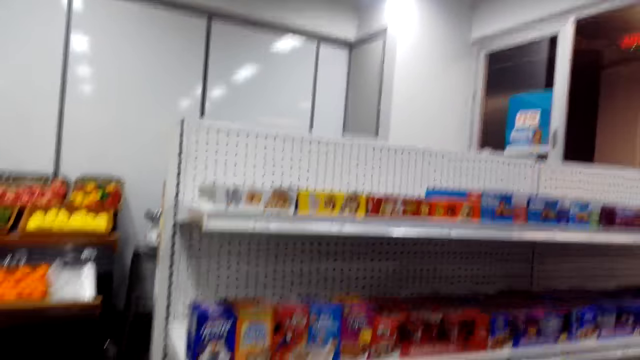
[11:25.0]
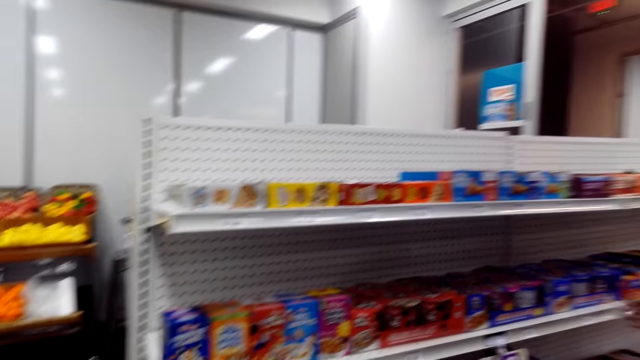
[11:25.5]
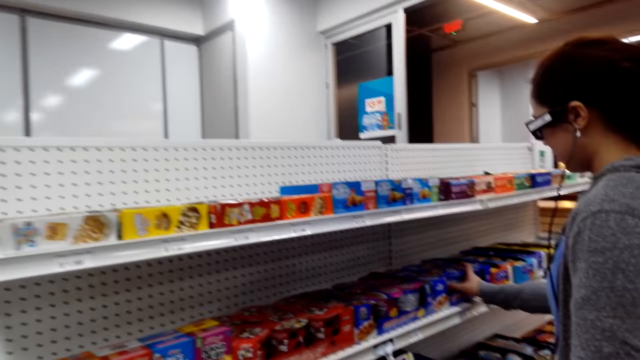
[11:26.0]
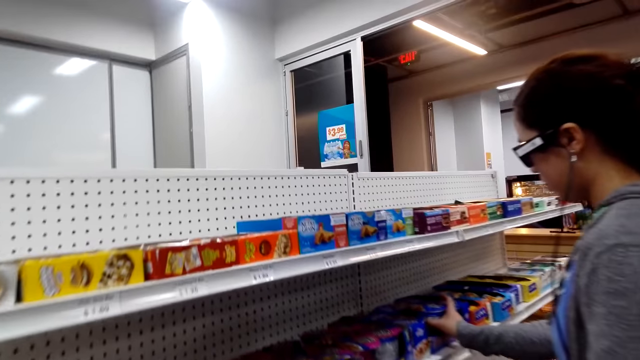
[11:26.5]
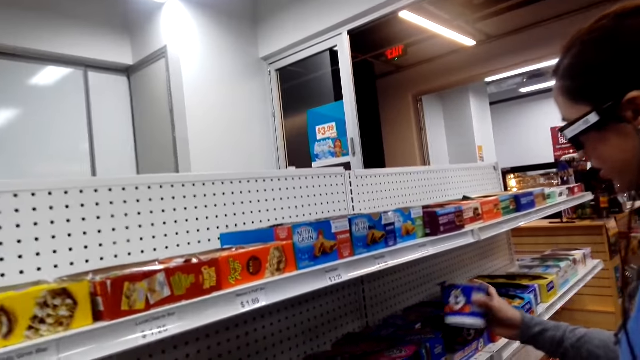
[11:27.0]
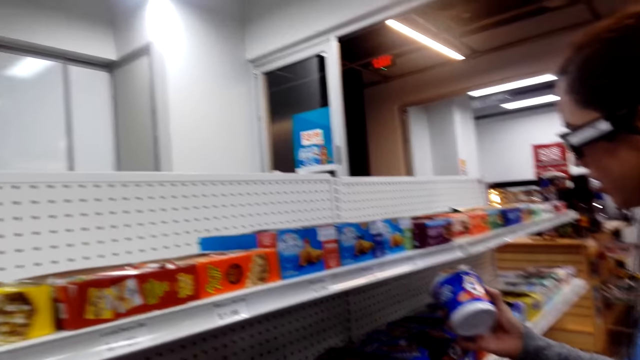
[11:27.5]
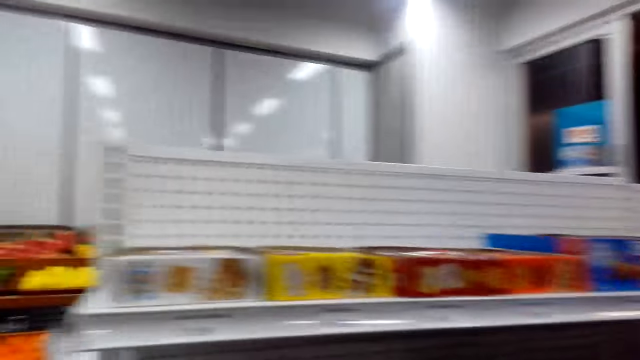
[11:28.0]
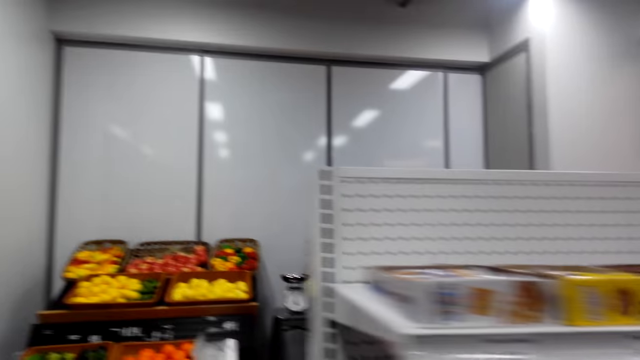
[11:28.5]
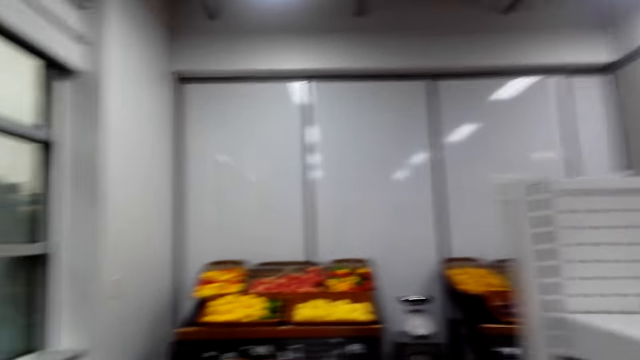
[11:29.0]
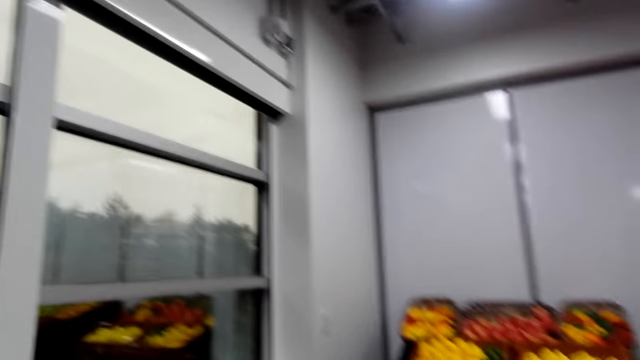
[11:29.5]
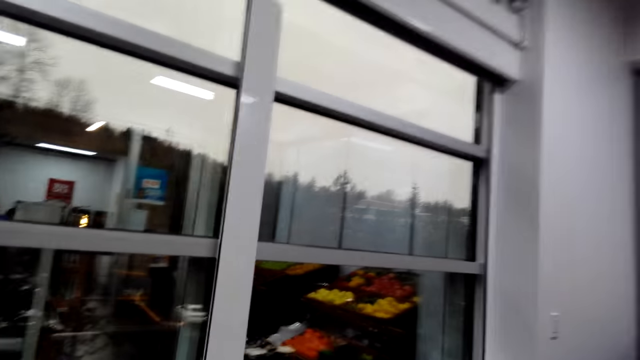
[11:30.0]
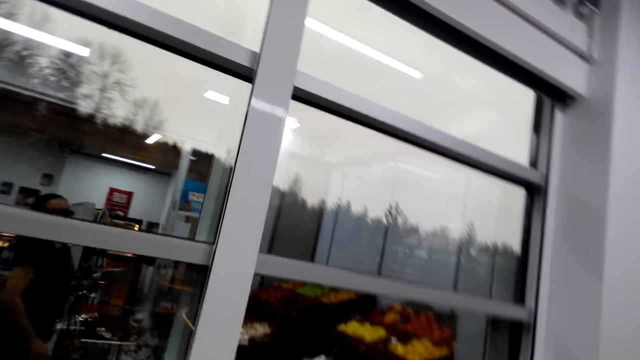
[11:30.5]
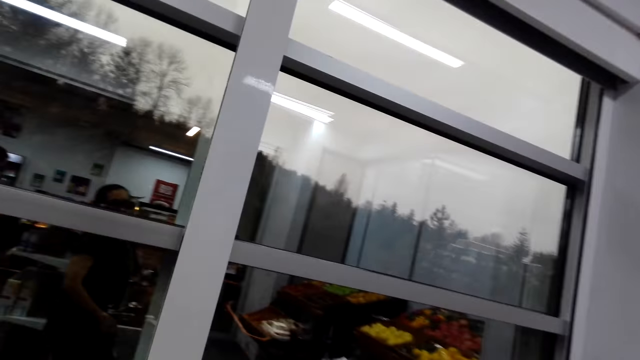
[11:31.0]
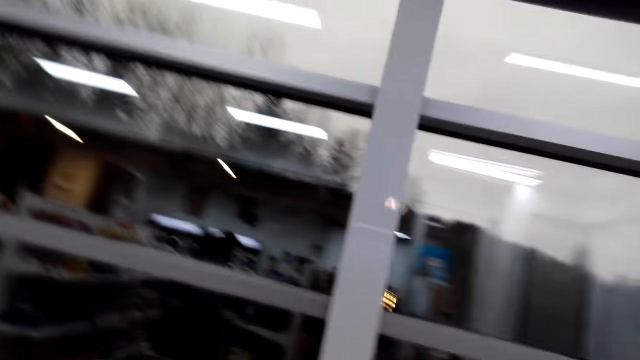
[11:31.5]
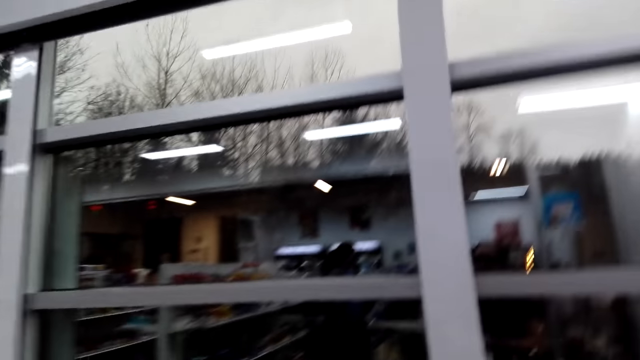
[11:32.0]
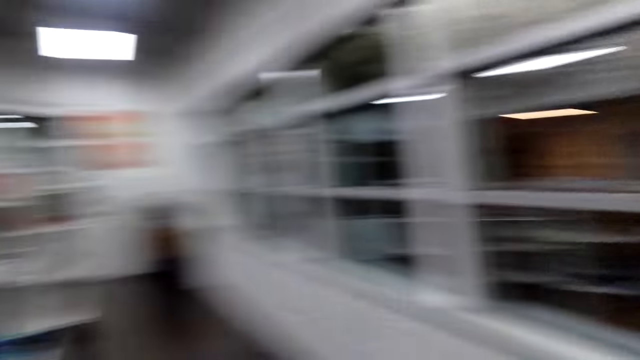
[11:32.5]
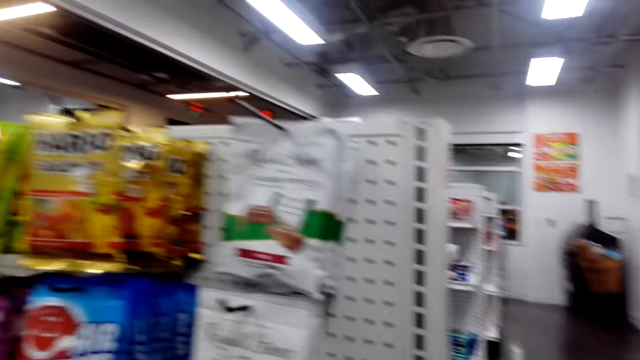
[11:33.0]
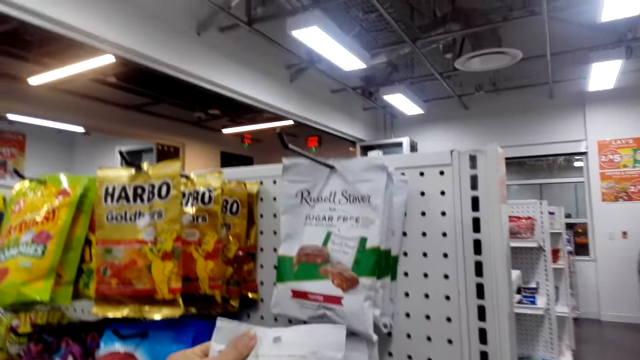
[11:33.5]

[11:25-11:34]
The camera wearer talks to the lady and looks around. The lady picks up a tin from the shelf and looks at the tin. The camera wearer moves around.

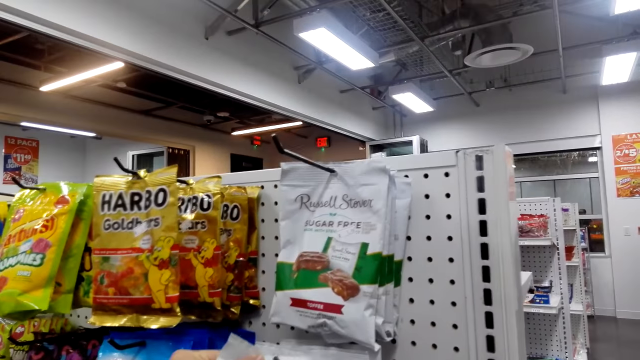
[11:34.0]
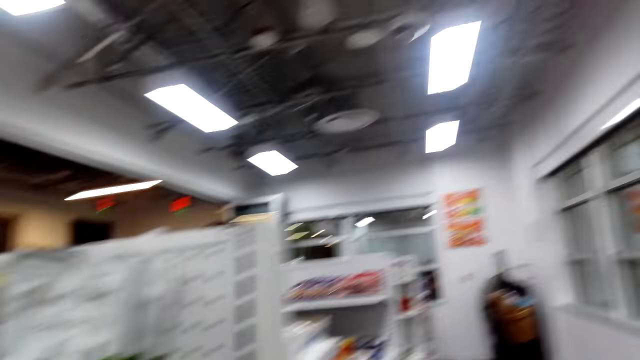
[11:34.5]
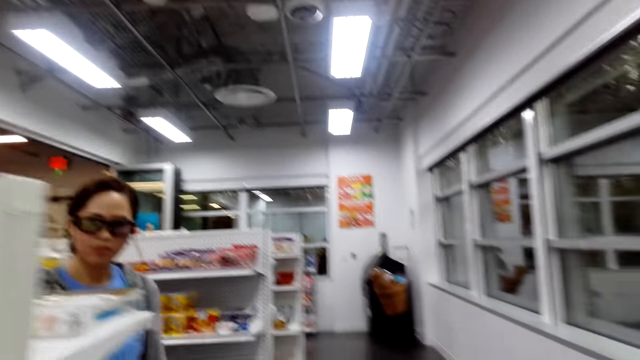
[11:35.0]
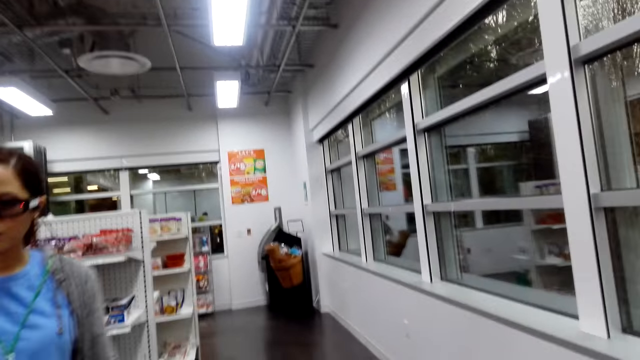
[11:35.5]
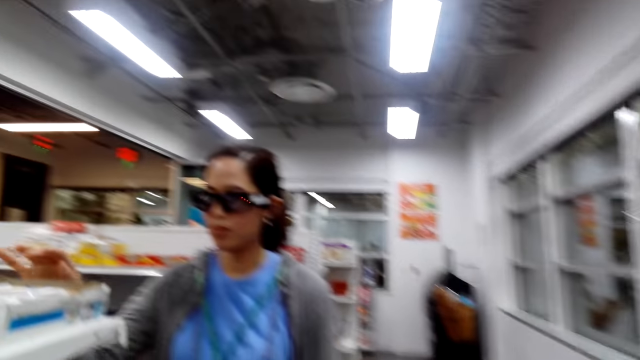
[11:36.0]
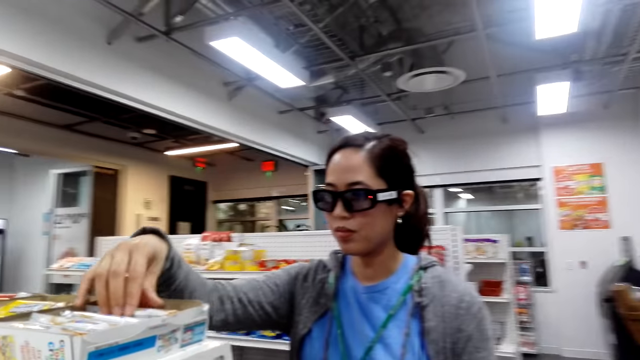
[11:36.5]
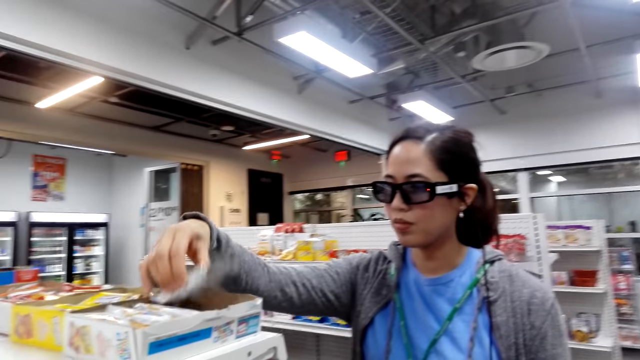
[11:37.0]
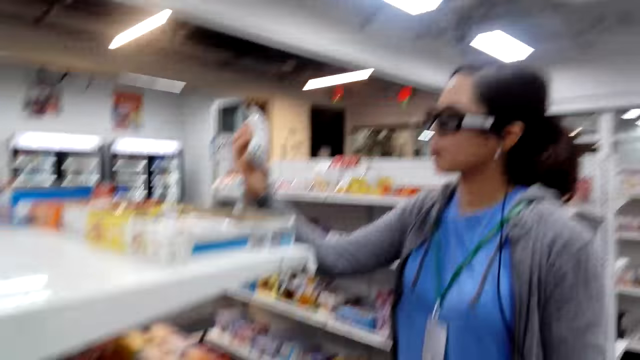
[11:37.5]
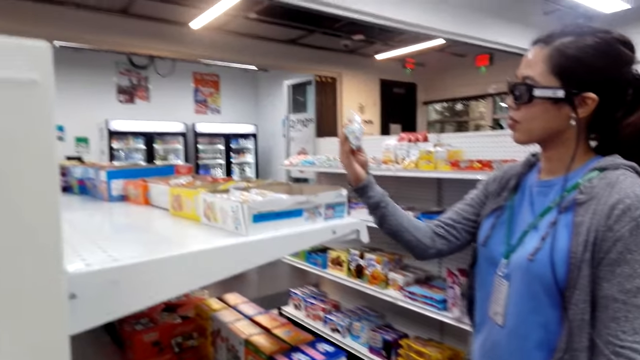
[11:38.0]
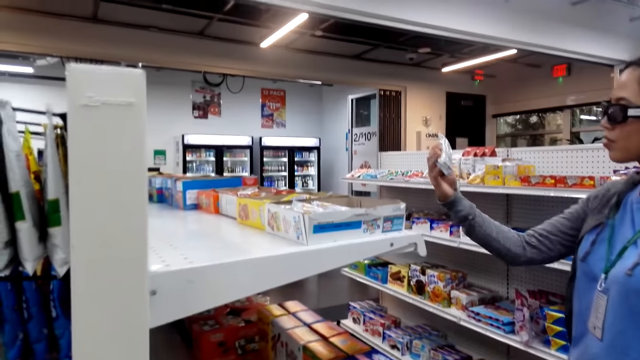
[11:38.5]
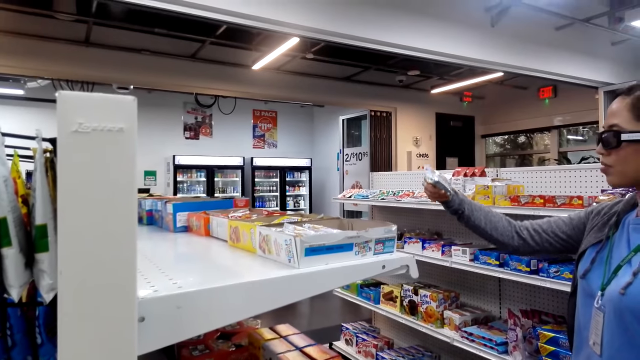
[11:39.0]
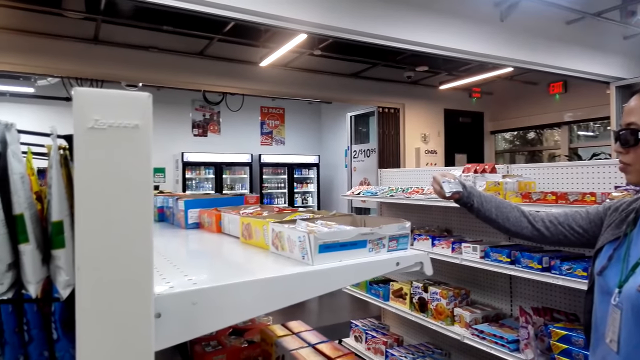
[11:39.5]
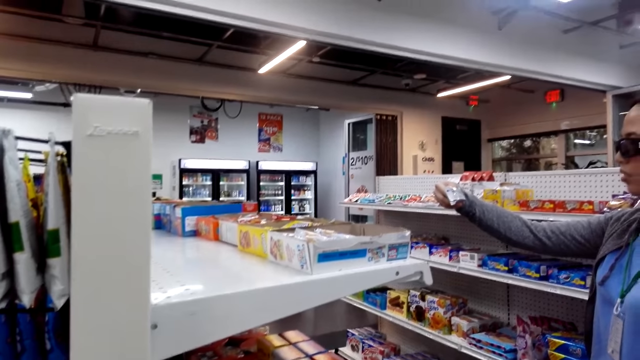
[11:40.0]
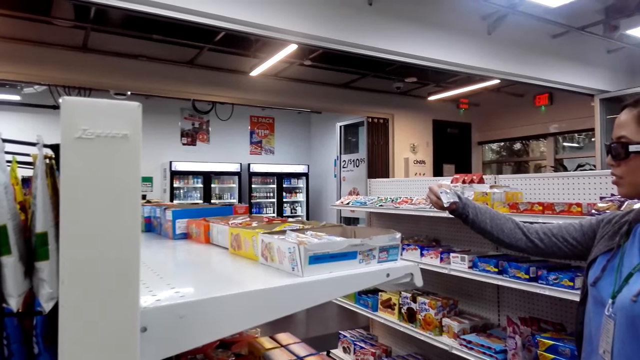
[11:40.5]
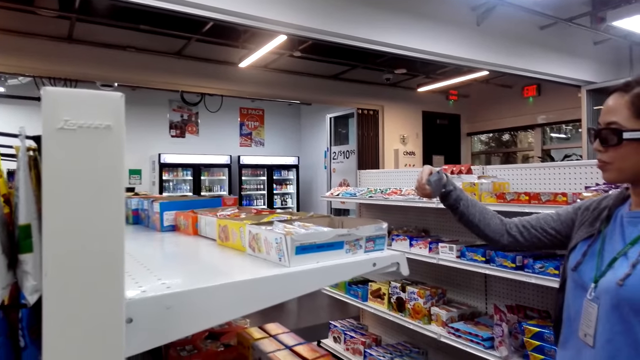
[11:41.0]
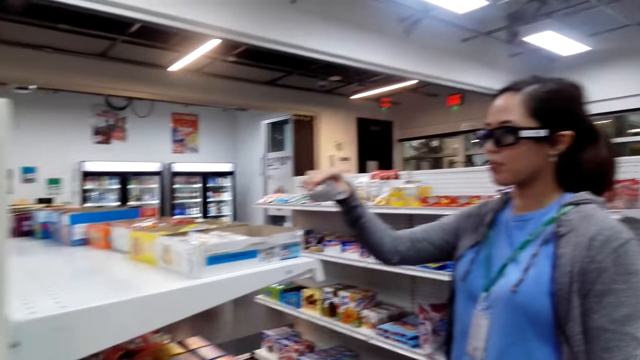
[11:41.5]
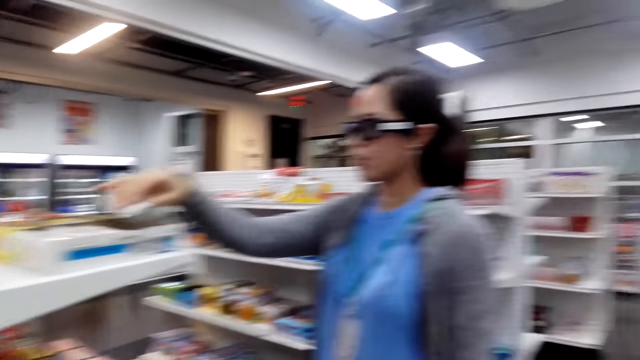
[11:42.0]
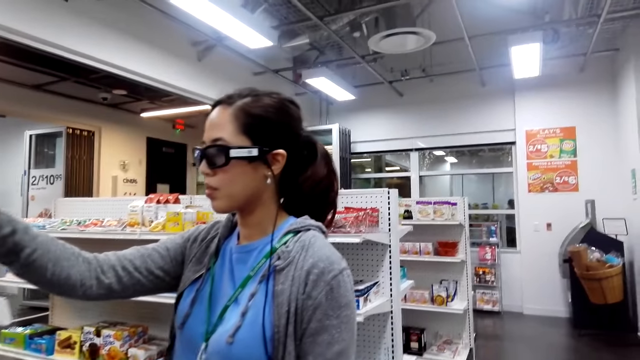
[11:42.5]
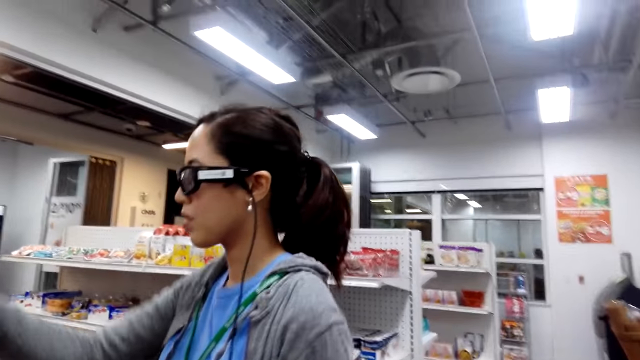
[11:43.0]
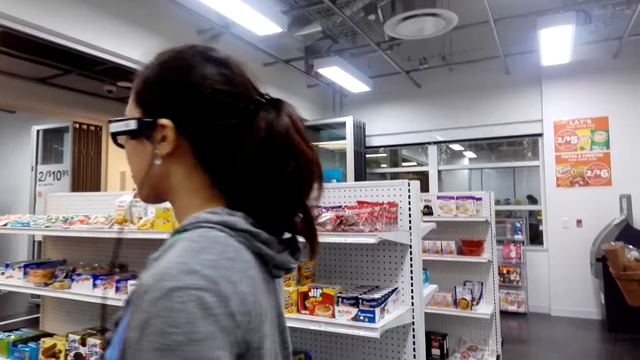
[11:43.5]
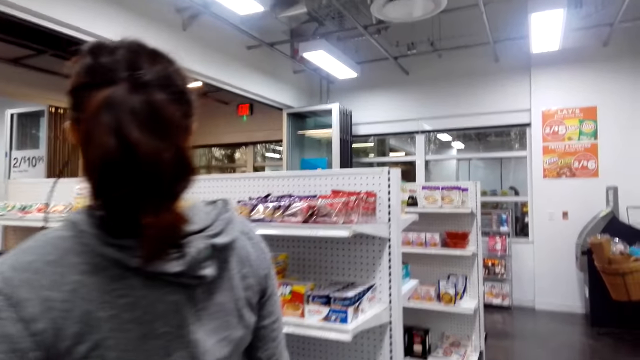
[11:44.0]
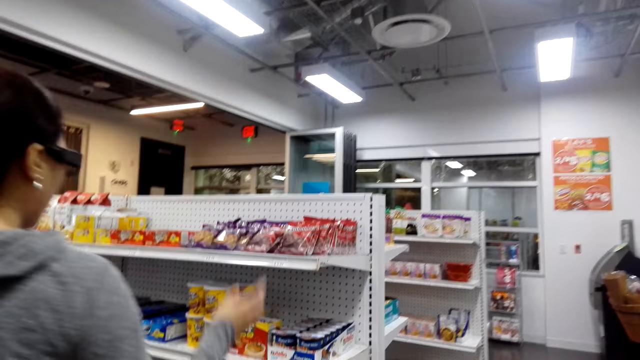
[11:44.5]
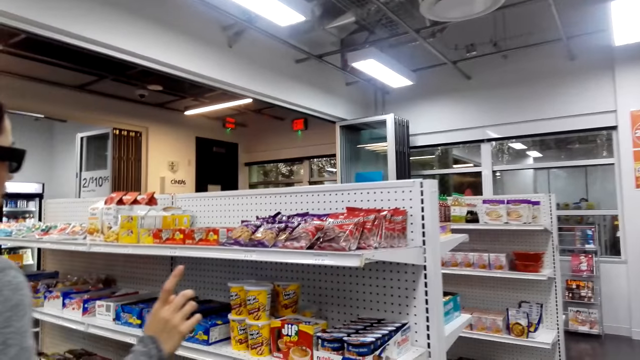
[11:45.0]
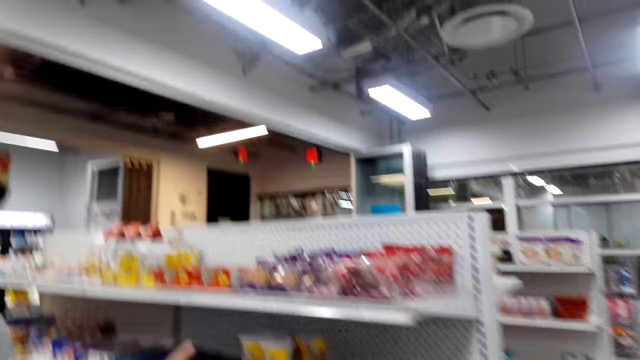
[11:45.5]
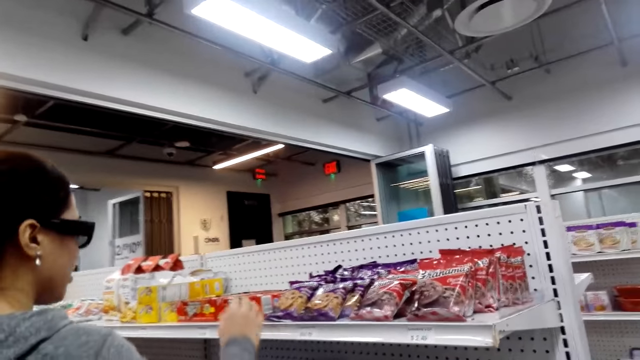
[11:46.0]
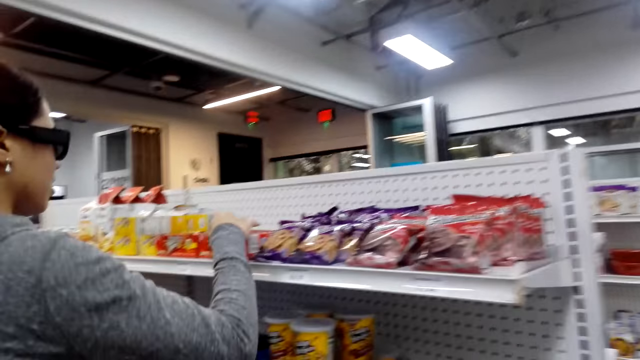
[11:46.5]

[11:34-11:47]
The camera wearer picks up some chocolate. The lady picks up a packet of chocolate, looks at the packet of chocolate, and puts the packet of chocolate on the shelf. The lady turns around.
